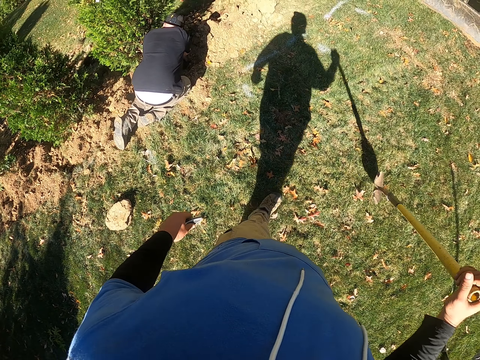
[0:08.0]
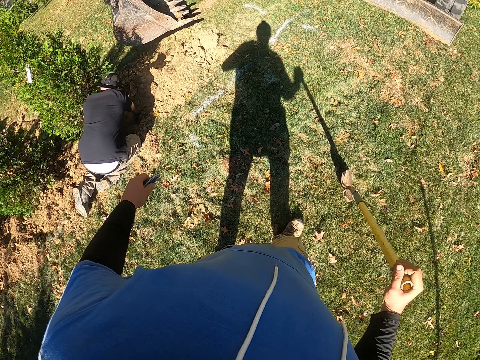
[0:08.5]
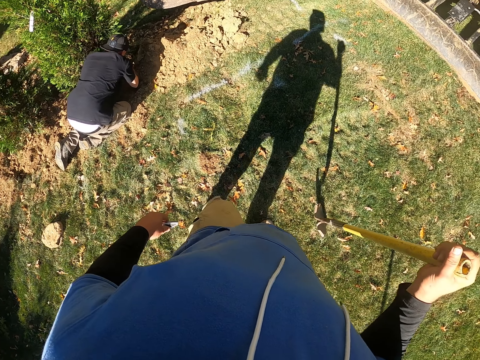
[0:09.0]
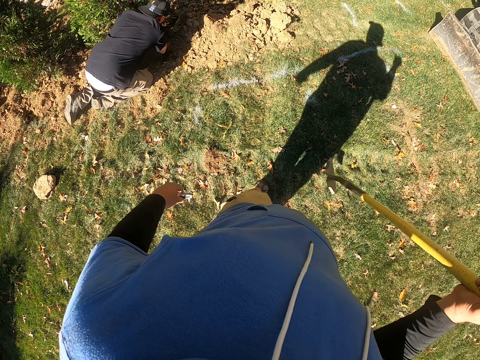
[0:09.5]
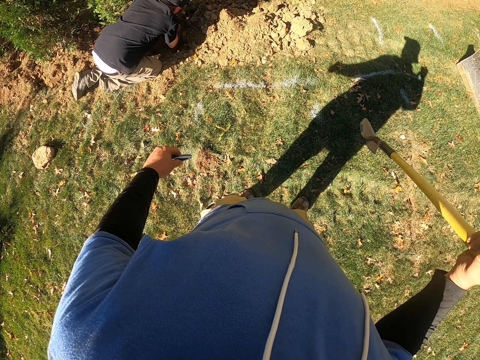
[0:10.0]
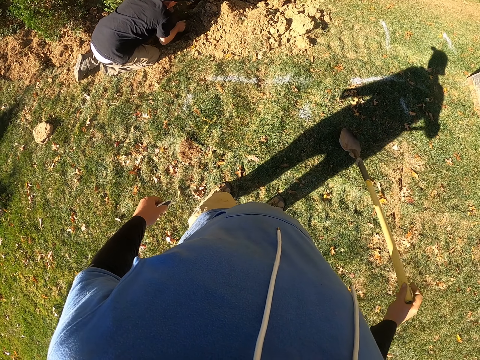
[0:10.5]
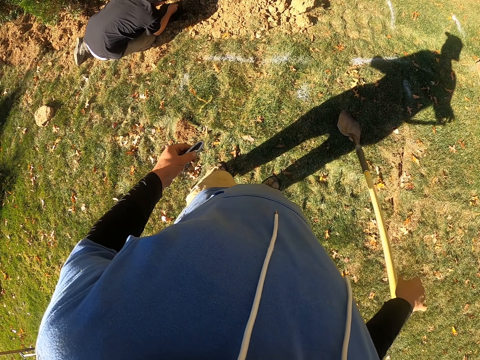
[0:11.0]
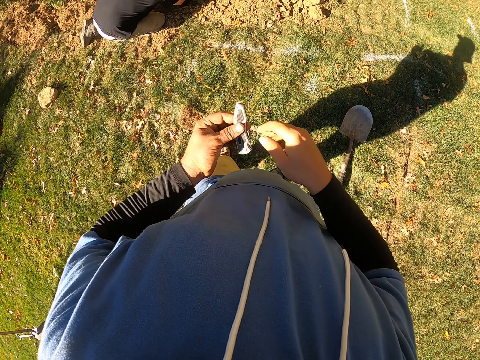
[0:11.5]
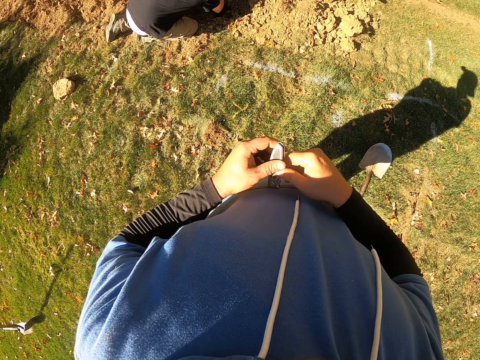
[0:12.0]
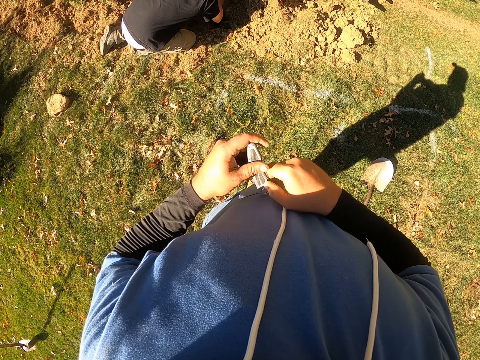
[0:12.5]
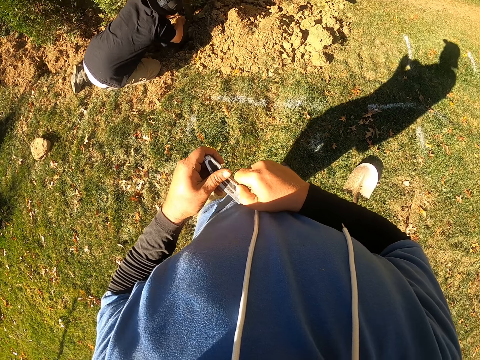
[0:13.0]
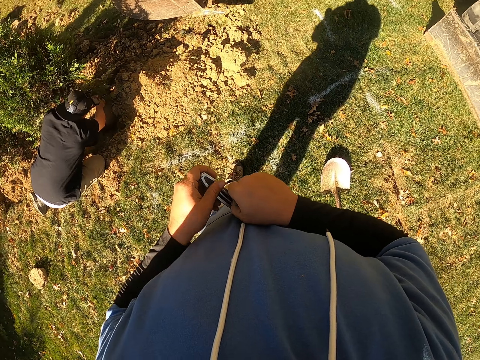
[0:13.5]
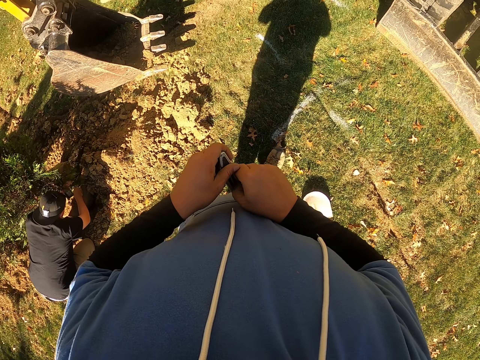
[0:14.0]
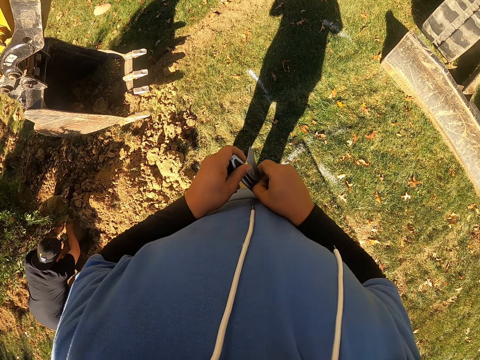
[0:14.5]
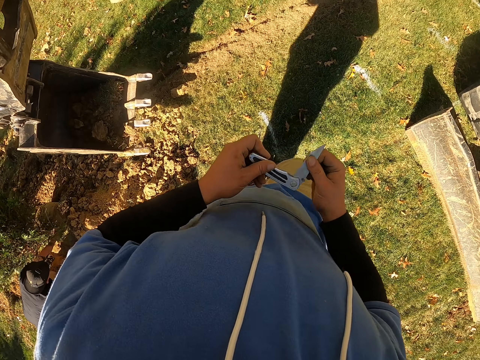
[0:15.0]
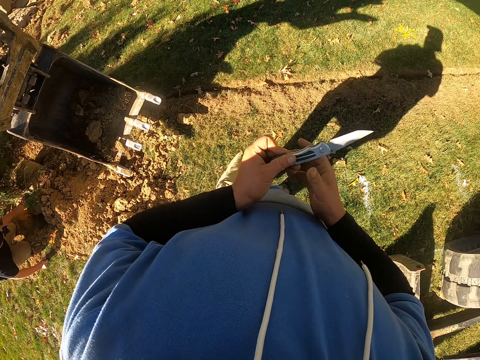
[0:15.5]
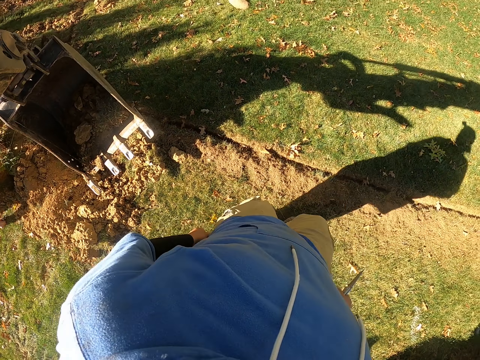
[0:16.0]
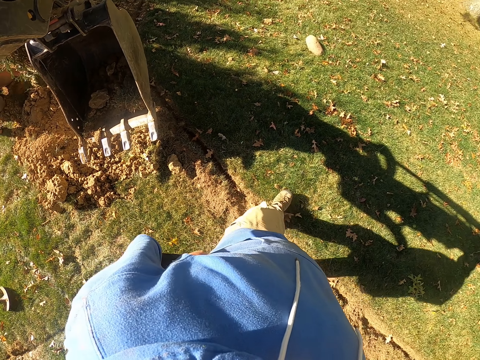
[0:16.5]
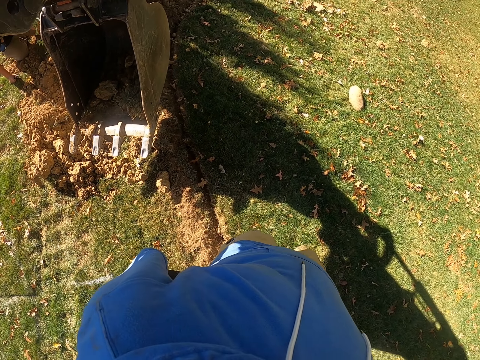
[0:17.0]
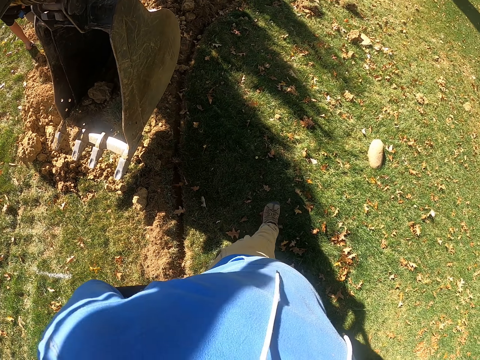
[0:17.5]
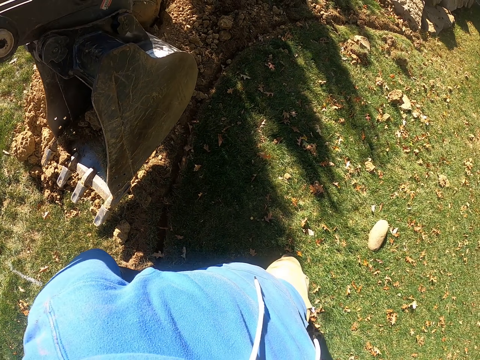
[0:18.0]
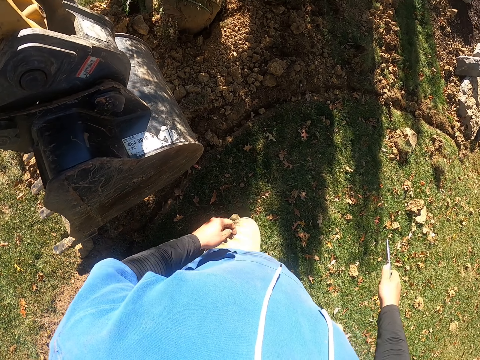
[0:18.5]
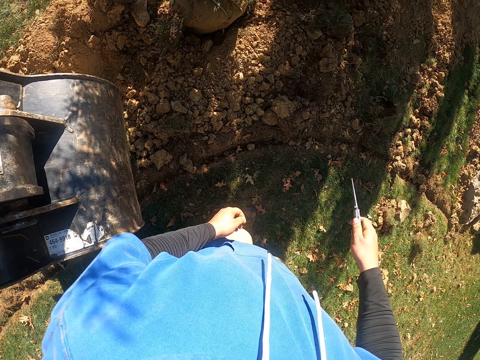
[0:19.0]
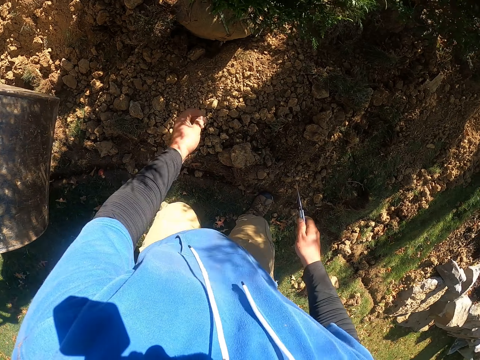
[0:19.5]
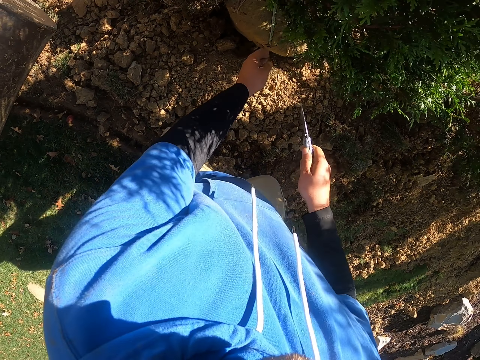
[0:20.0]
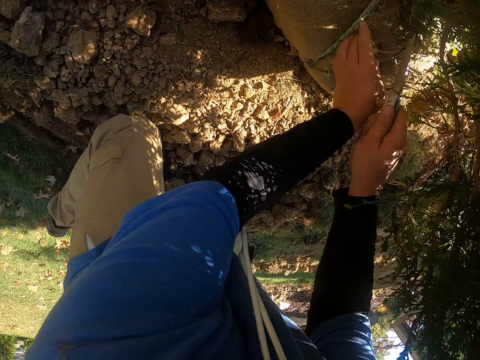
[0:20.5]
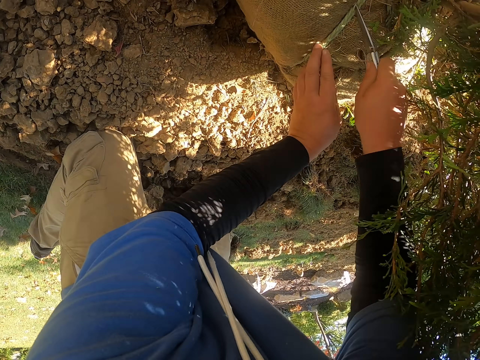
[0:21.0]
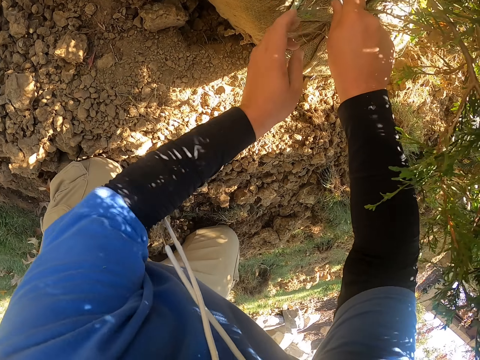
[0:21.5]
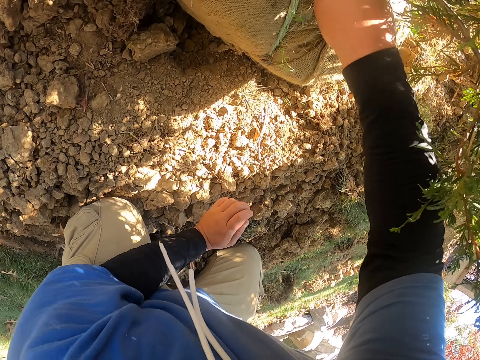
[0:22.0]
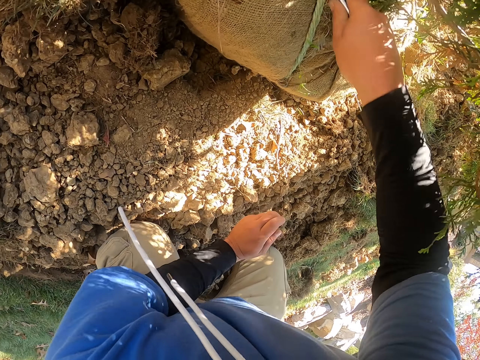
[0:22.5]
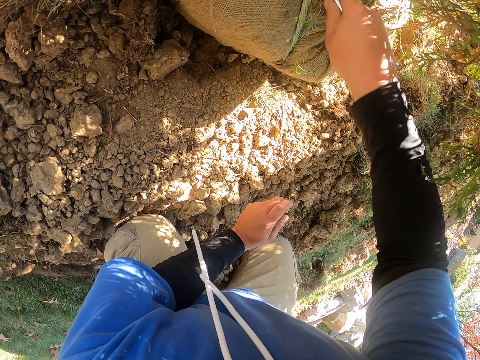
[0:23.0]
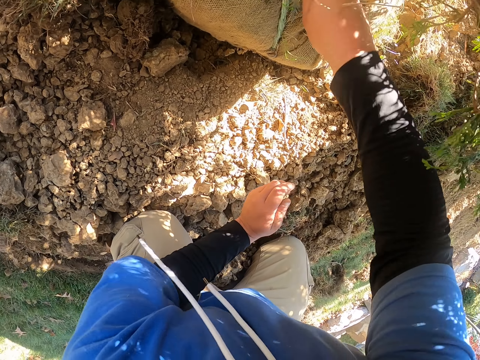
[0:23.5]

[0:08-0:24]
The camera wearer moves hands. They look around. They drop a spade. They hold a knife. They walk around. They unfold the knife. They walk. They squat. They cut the thread or sack.

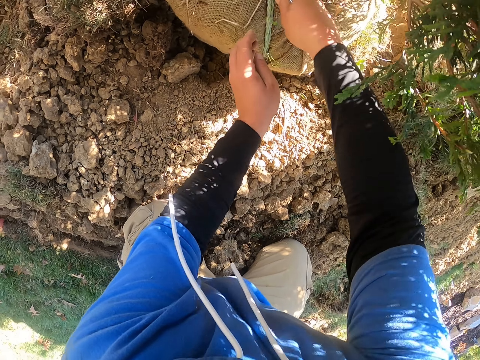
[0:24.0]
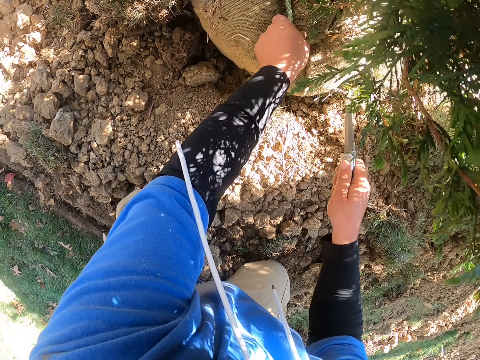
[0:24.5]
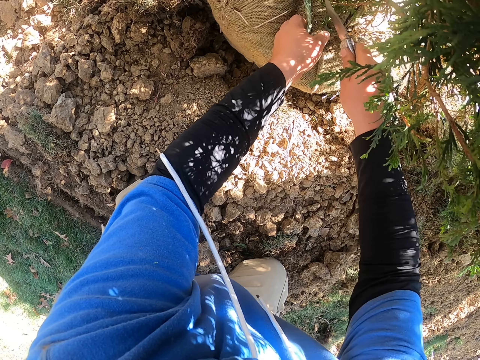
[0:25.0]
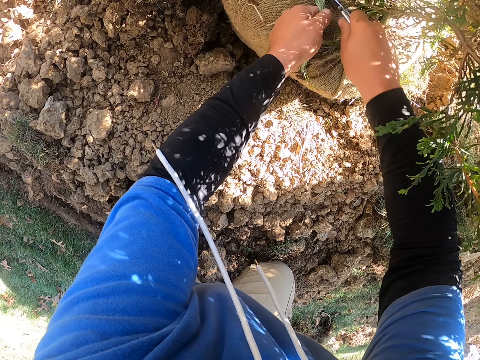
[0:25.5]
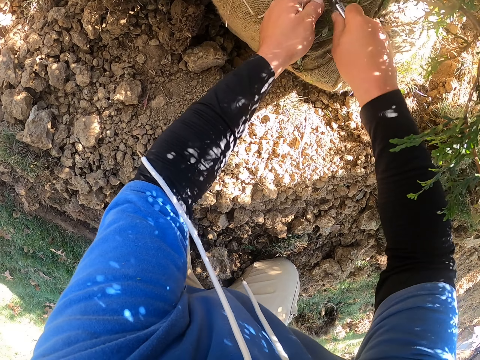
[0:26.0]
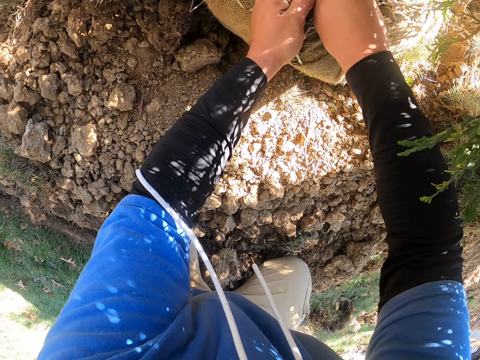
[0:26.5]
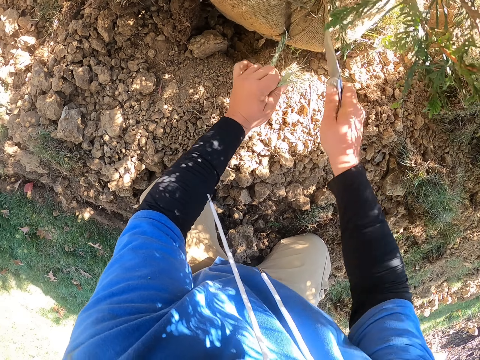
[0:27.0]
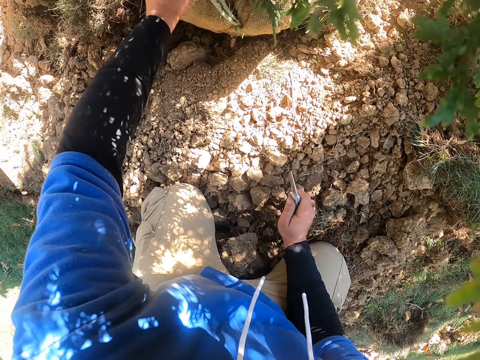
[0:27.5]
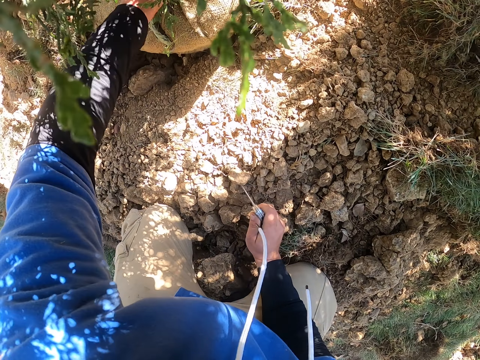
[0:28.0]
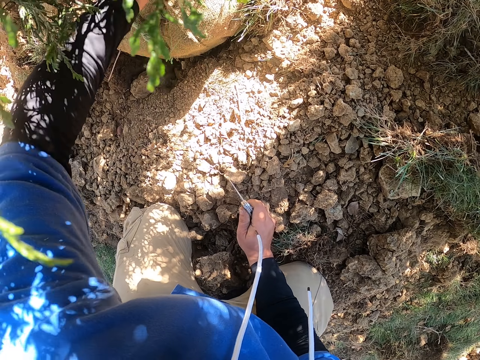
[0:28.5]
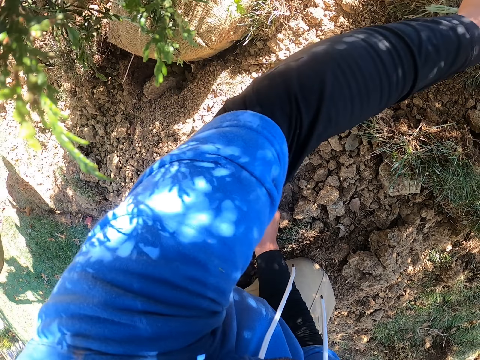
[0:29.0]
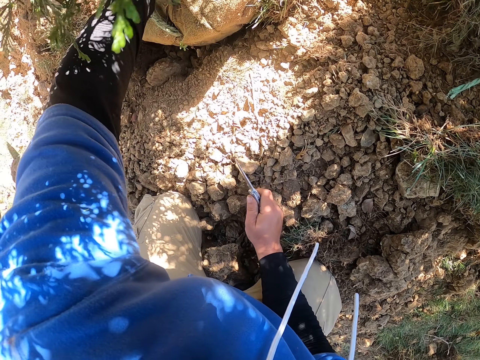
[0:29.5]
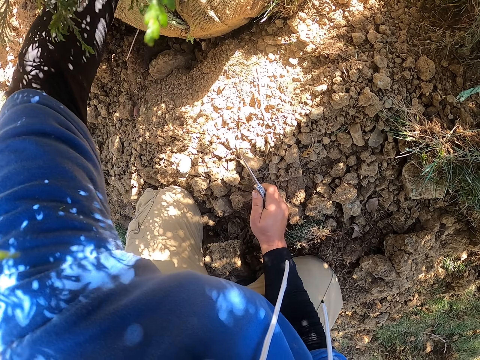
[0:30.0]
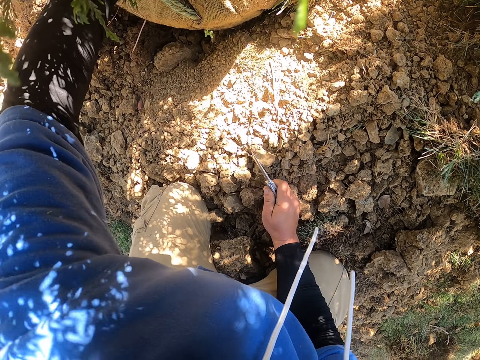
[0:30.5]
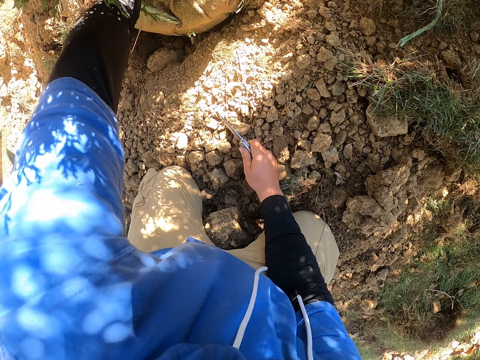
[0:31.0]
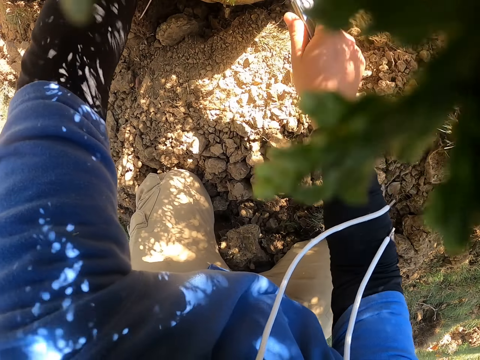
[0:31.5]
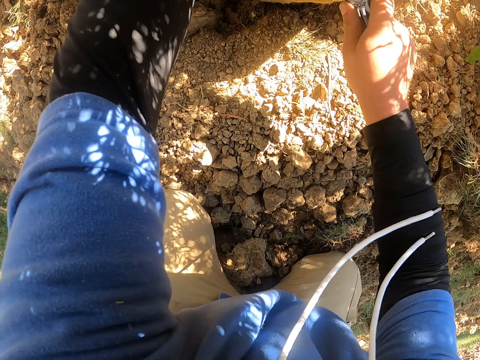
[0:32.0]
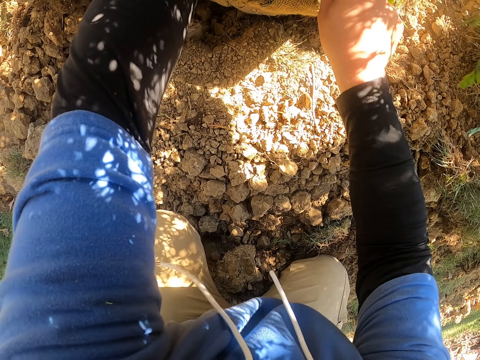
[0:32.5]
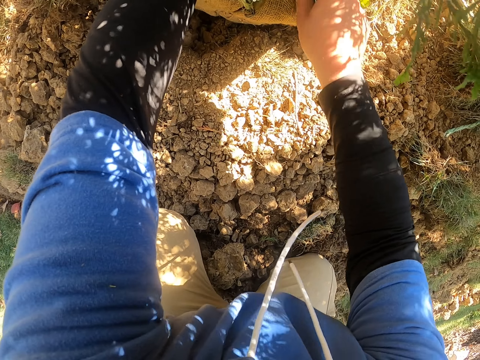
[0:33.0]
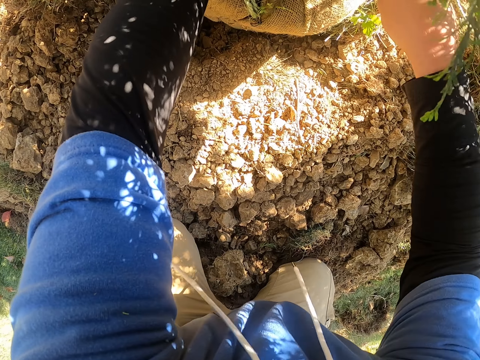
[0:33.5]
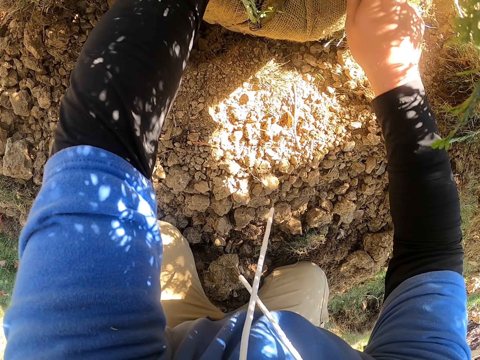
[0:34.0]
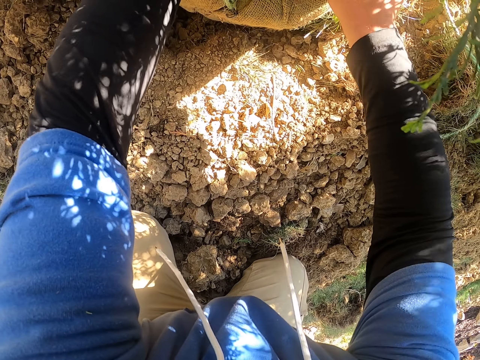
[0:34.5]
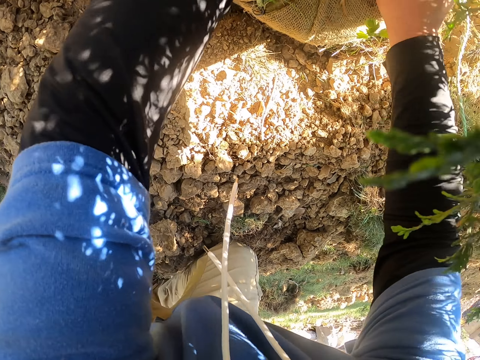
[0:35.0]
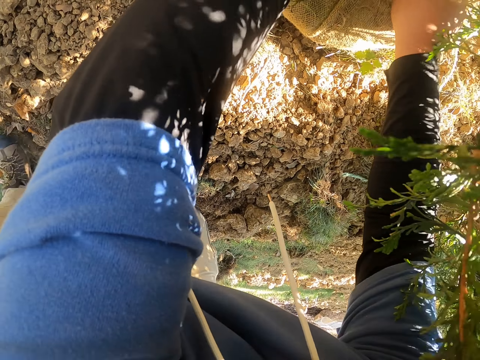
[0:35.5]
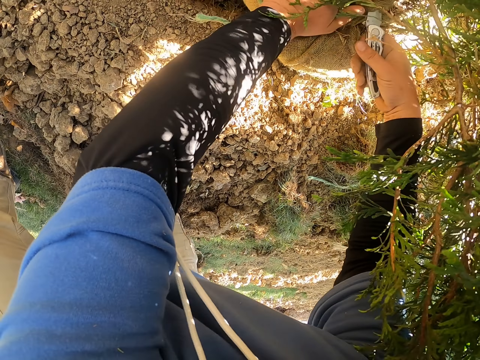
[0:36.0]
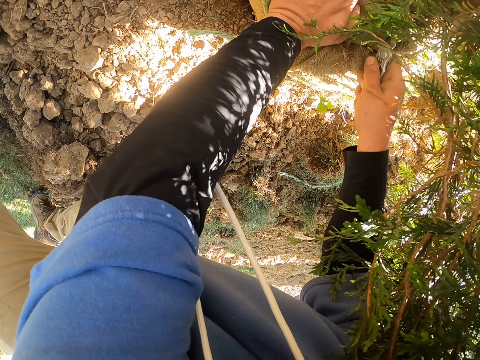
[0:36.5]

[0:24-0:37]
The camera wearer holds the thread. They throw the thread. They hold the thread. They cut the thread.
